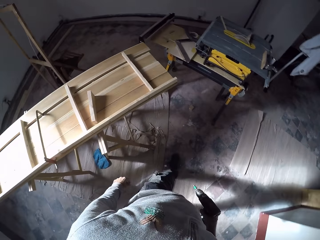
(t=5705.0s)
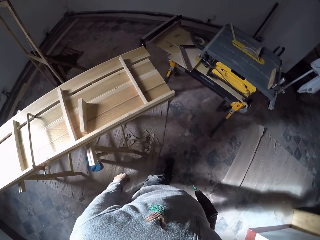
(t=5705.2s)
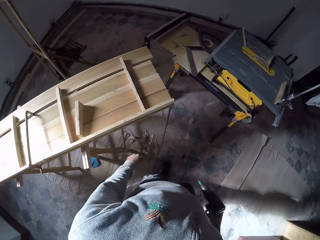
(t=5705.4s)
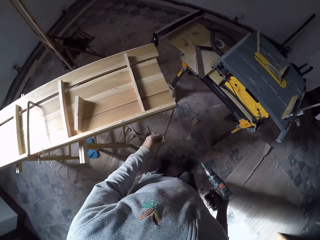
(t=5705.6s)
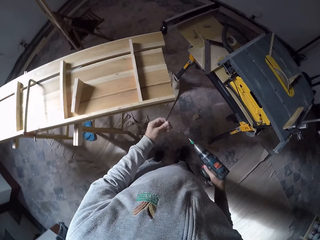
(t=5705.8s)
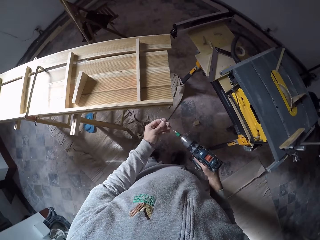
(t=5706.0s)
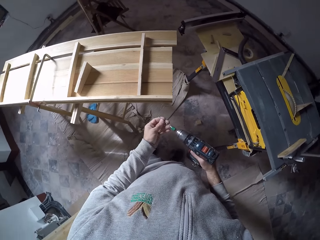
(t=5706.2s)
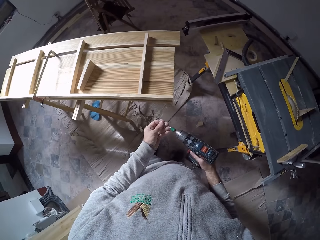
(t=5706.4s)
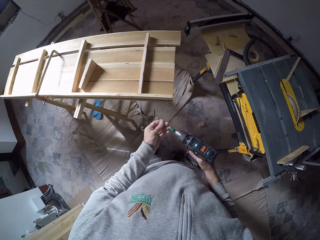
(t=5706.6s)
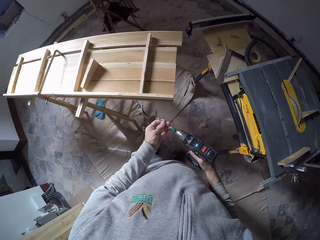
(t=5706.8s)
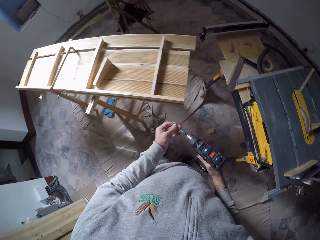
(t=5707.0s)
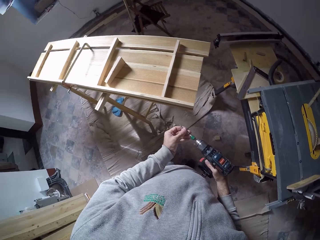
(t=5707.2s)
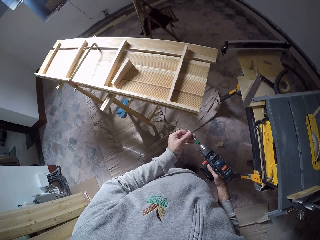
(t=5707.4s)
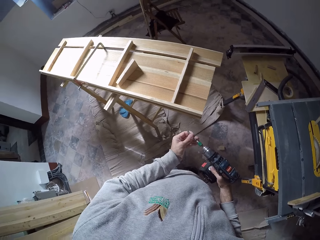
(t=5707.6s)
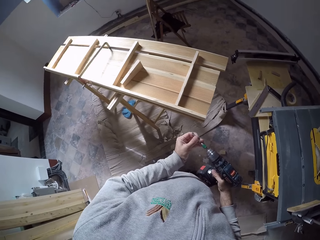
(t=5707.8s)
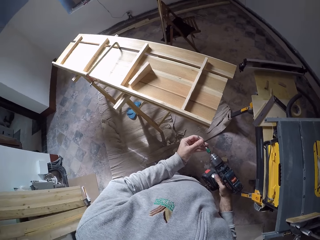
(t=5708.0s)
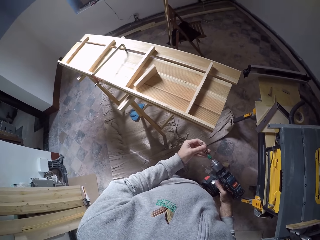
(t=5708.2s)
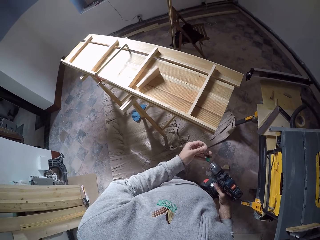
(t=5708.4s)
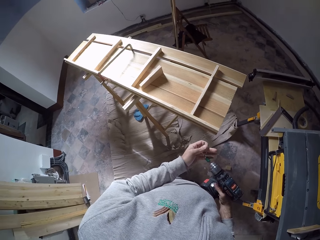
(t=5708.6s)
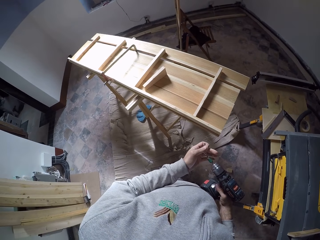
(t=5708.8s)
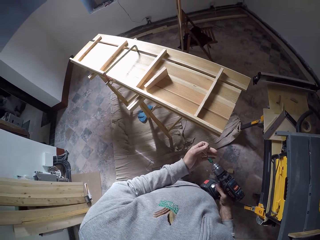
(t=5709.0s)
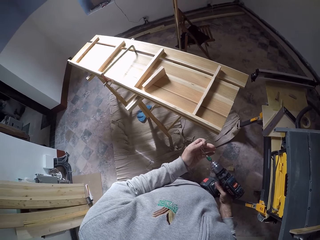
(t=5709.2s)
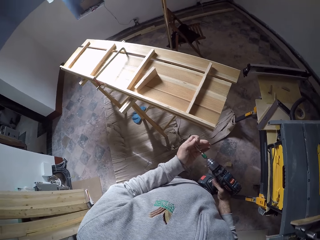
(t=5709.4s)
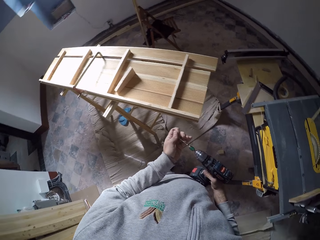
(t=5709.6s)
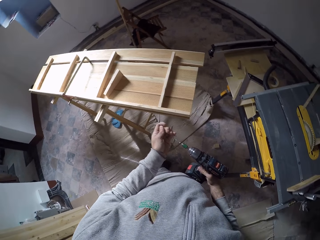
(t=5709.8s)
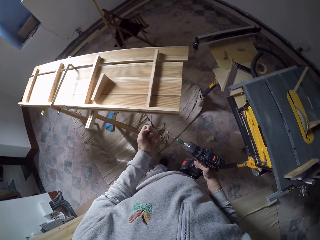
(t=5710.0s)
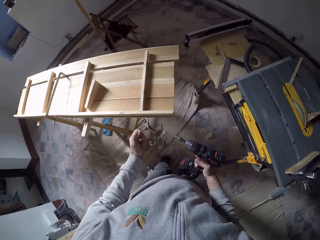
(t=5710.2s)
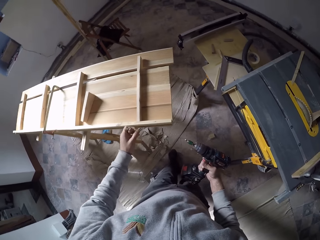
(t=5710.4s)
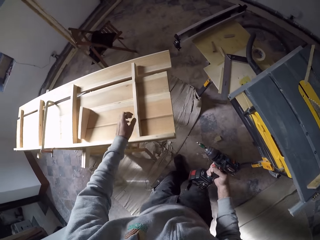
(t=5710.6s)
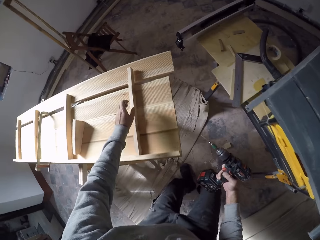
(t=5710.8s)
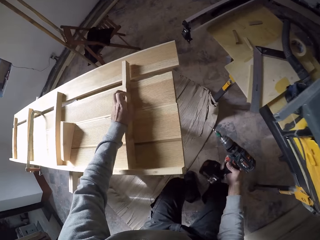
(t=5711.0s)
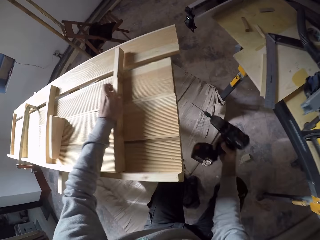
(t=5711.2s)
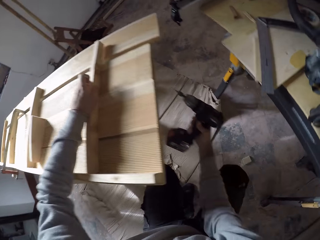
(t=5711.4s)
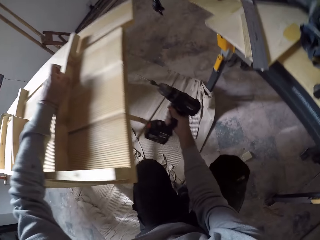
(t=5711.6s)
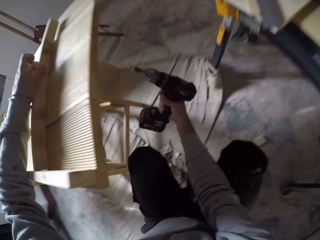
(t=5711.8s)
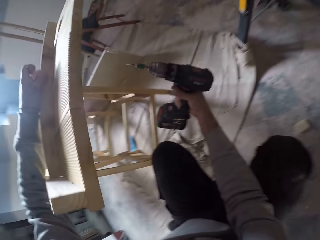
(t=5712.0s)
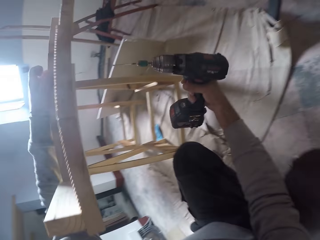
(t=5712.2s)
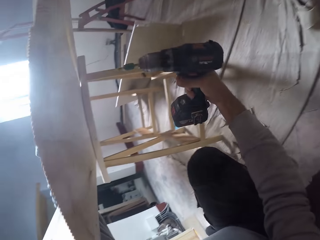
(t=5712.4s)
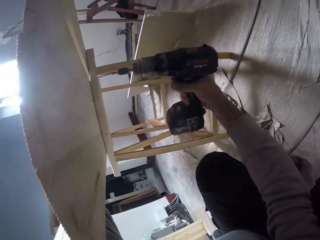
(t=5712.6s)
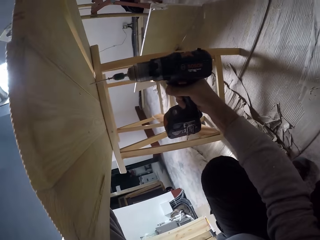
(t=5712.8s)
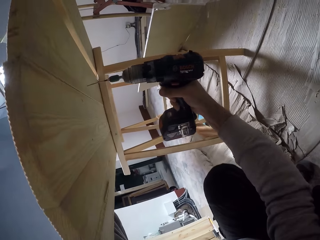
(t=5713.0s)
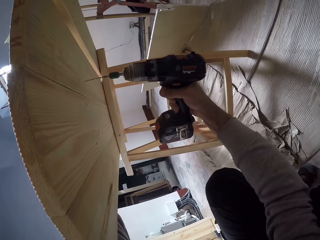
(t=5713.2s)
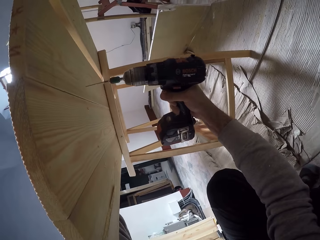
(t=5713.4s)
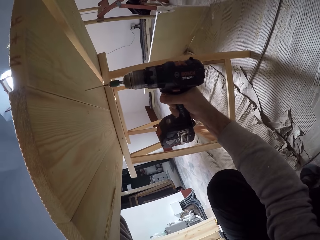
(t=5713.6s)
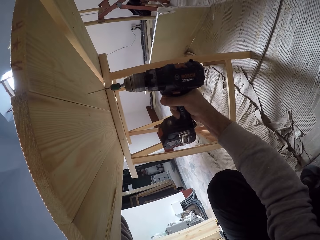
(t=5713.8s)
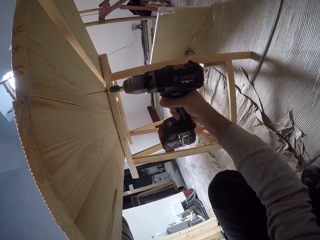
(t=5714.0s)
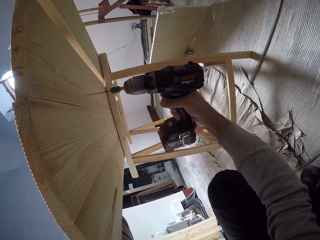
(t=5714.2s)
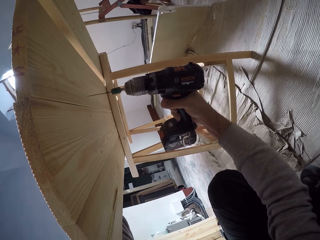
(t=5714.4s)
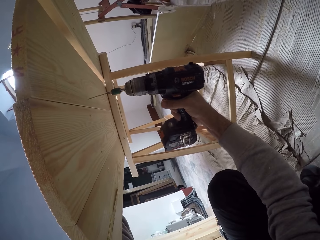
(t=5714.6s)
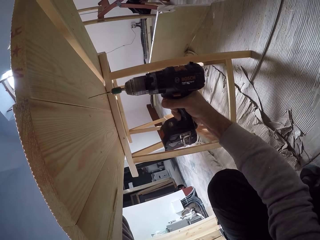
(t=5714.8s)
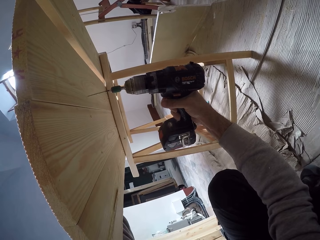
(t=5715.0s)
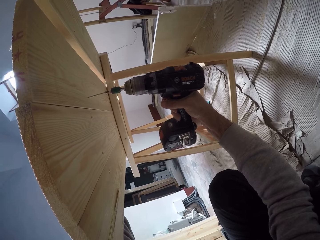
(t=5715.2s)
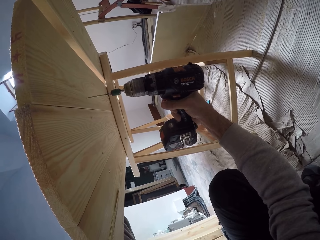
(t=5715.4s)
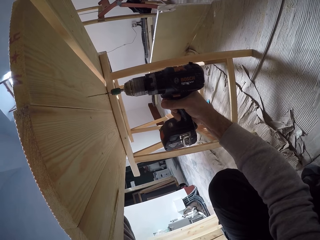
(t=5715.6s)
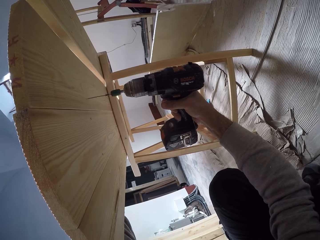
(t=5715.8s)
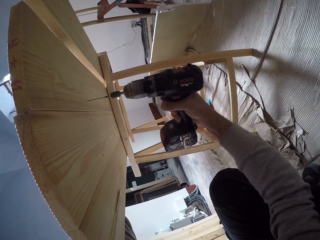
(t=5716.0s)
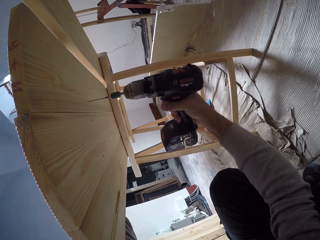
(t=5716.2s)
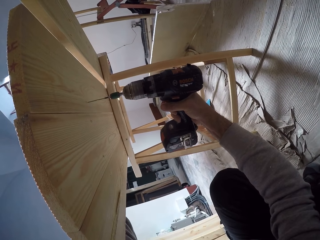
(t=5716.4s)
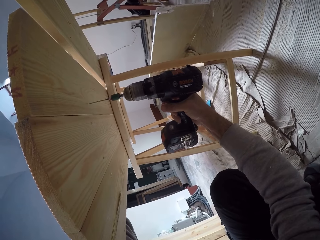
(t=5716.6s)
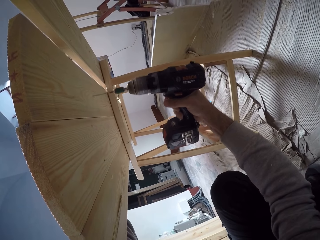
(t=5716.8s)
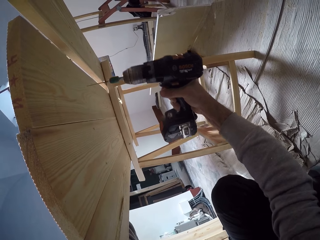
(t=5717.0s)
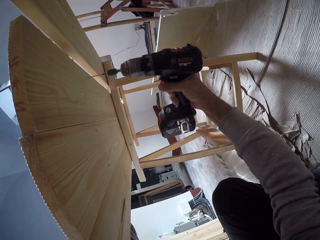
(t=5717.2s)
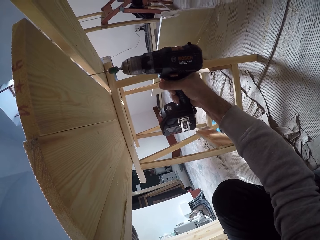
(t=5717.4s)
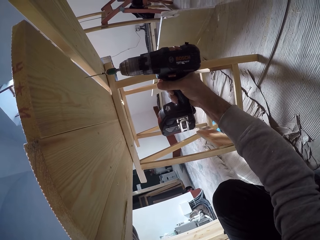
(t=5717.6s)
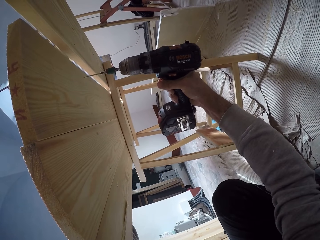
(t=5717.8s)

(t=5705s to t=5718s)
The camera wearer fixes the drill bit on the drilling machine with his left hand. He bends under the wood piece. He drills the wood.

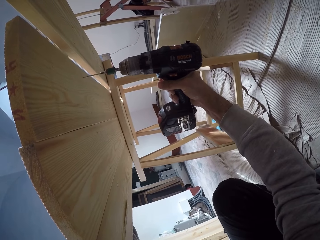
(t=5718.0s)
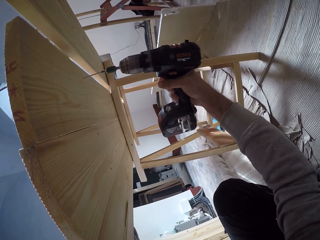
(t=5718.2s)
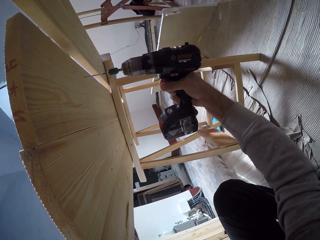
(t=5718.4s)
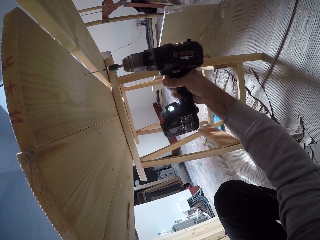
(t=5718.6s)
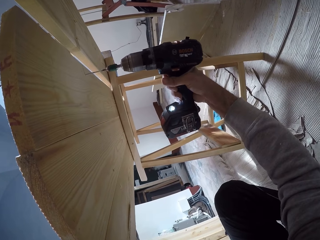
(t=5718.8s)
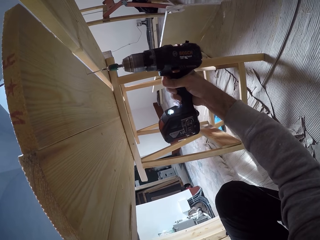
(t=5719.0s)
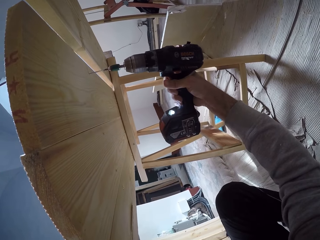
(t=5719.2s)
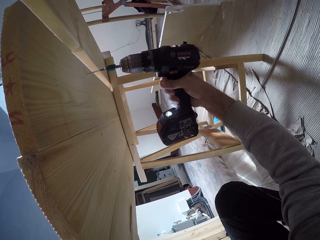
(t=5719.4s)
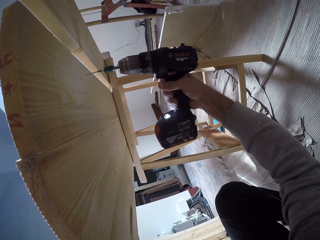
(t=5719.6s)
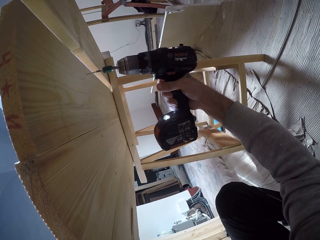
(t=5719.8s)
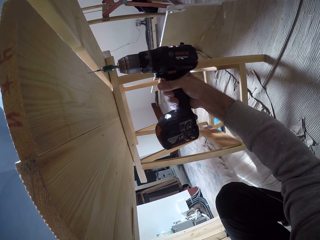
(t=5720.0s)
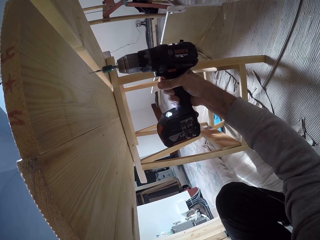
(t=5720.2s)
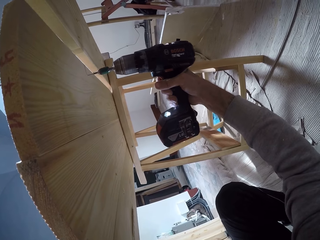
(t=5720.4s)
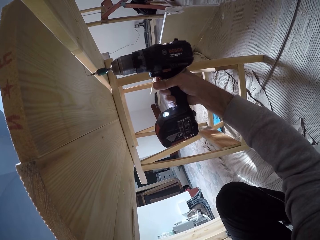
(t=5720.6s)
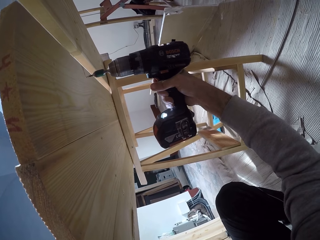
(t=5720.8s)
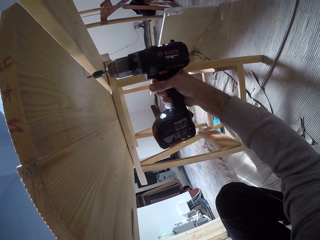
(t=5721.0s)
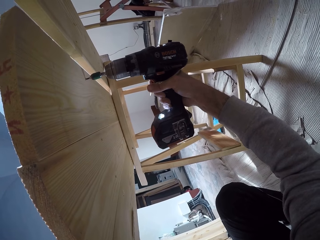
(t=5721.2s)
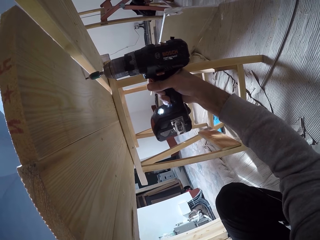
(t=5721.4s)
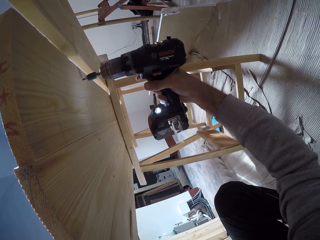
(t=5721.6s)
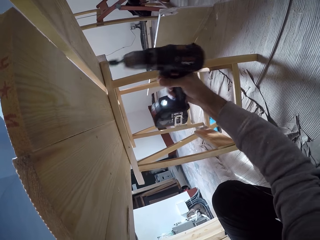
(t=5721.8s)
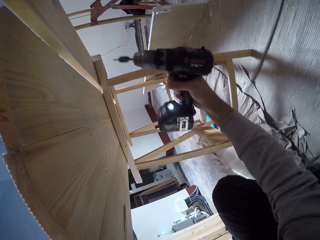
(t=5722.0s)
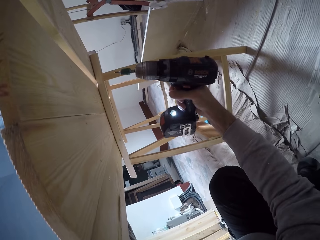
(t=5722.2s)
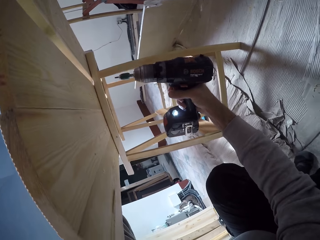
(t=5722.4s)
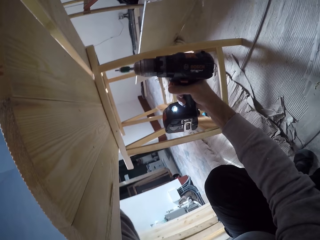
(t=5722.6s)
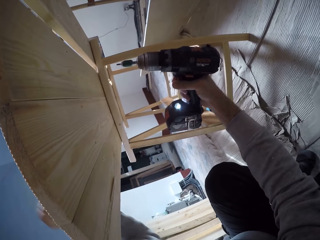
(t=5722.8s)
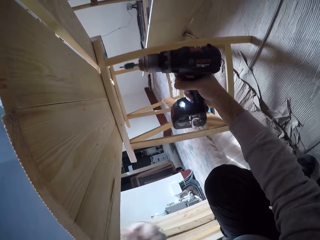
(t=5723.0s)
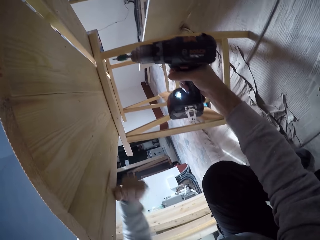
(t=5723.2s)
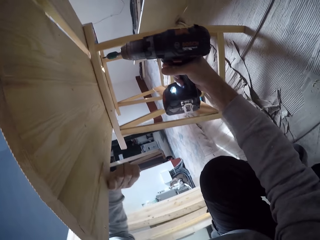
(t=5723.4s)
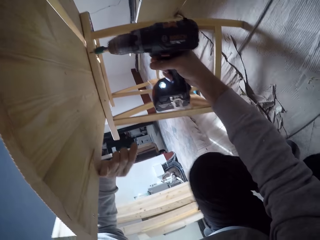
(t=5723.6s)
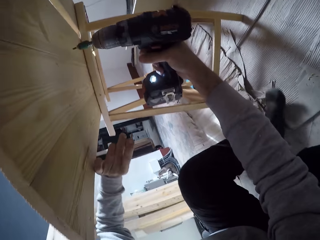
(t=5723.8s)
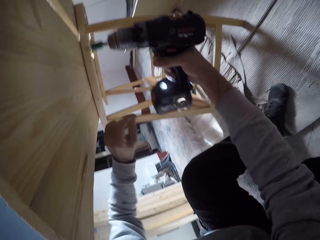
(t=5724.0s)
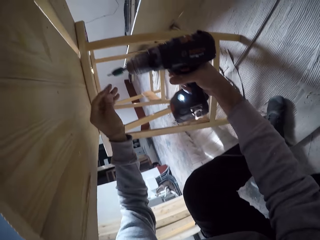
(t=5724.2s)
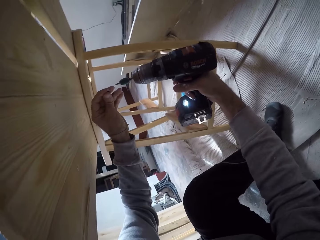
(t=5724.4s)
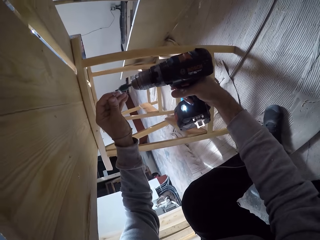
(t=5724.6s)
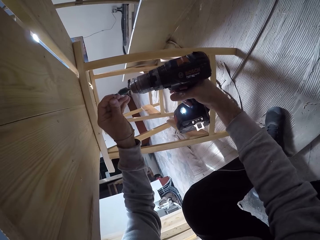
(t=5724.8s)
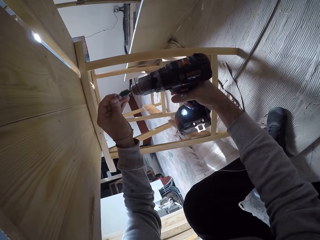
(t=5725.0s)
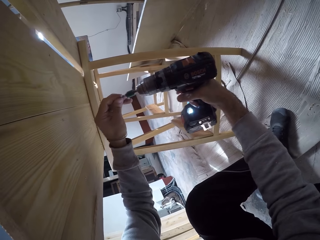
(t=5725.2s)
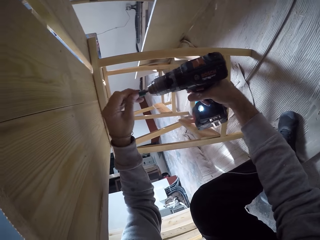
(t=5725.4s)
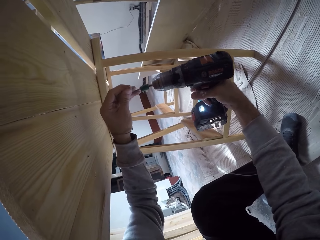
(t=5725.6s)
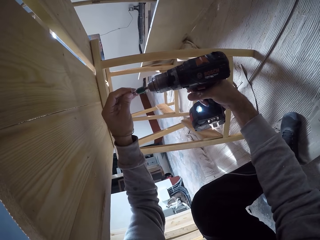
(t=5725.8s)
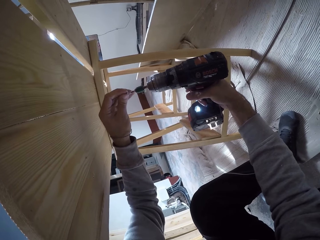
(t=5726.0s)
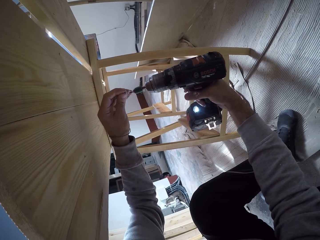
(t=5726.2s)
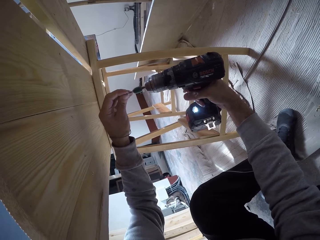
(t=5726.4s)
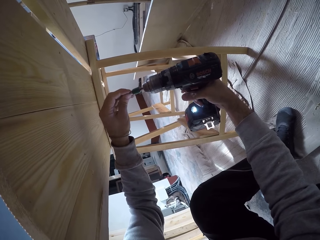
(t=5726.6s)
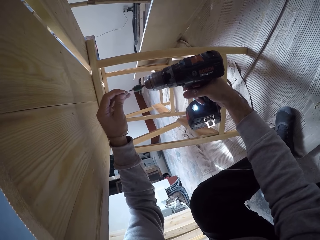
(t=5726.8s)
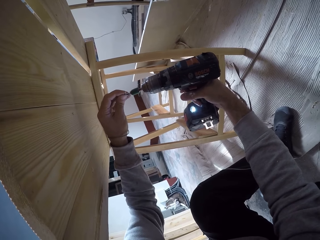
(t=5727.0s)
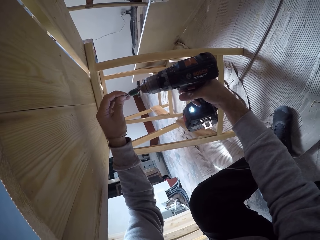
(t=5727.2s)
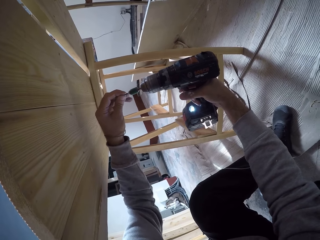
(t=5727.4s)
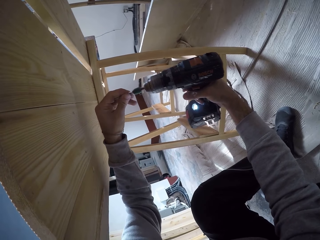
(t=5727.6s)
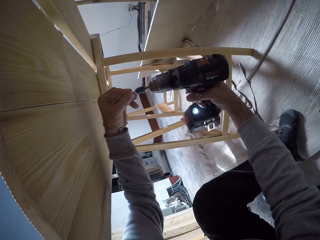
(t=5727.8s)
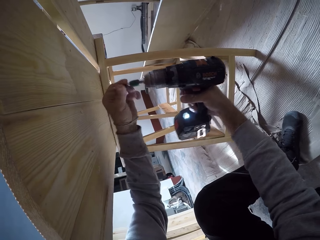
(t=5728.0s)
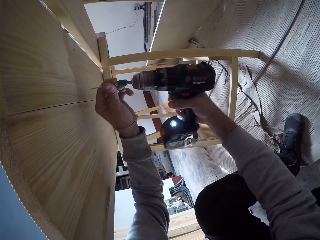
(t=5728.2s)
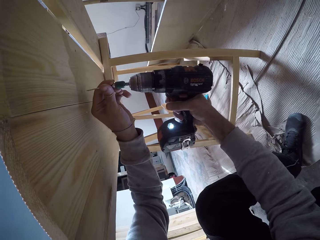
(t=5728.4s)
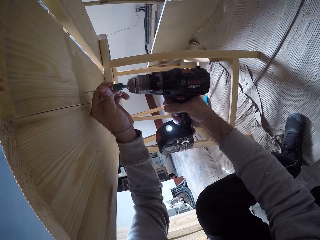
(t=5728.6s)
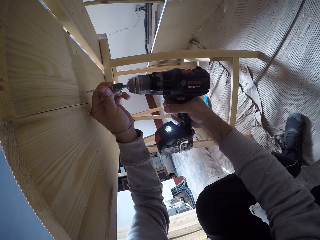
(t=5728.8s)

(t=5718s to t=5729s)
The camera wearer drills a hole on the wood piece with the drilling machine in his right hand. He fixes the drill bit on the drilling machine with his left hand.
